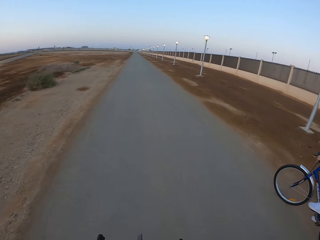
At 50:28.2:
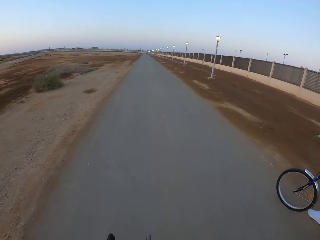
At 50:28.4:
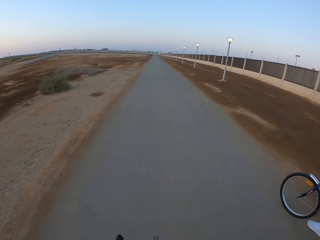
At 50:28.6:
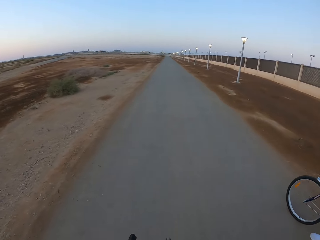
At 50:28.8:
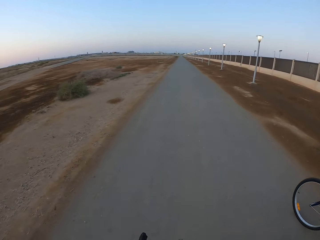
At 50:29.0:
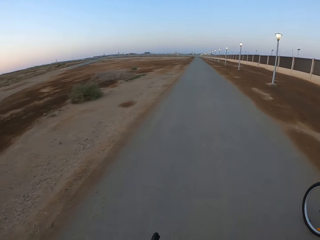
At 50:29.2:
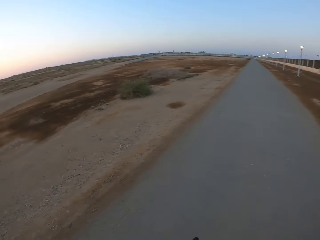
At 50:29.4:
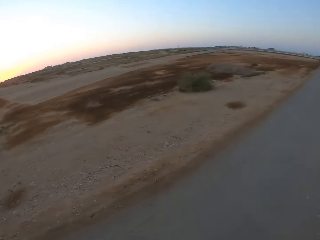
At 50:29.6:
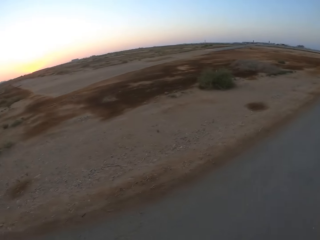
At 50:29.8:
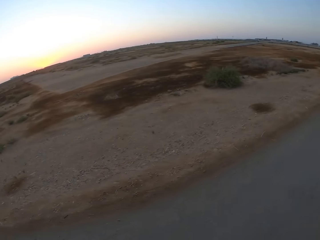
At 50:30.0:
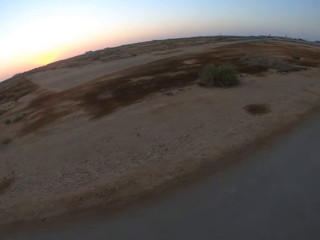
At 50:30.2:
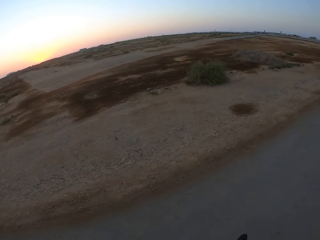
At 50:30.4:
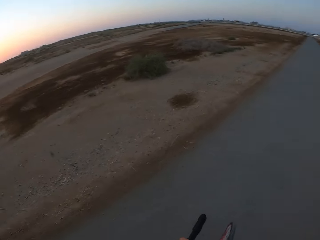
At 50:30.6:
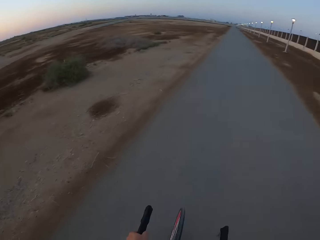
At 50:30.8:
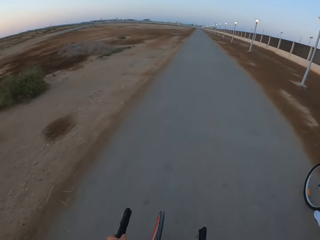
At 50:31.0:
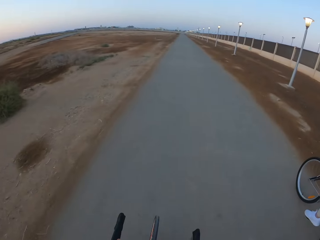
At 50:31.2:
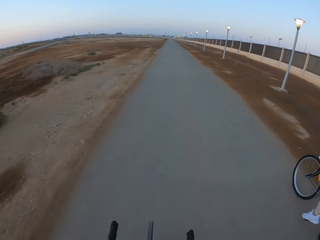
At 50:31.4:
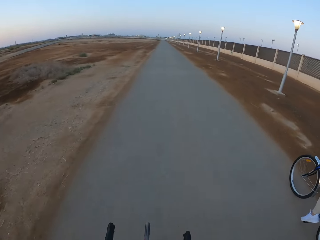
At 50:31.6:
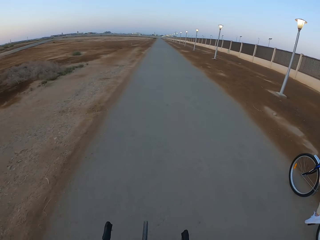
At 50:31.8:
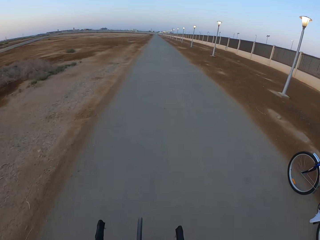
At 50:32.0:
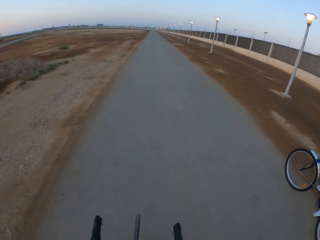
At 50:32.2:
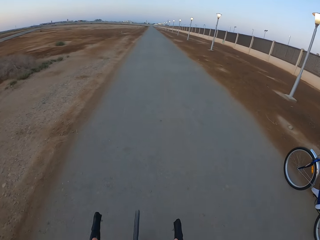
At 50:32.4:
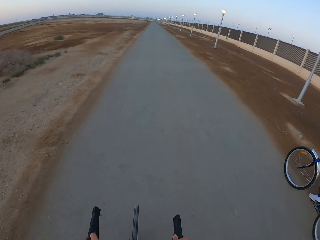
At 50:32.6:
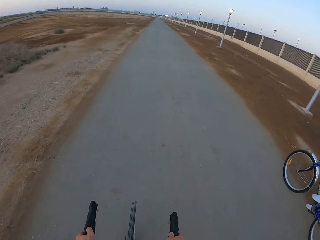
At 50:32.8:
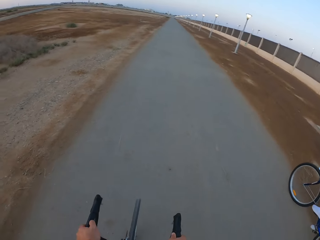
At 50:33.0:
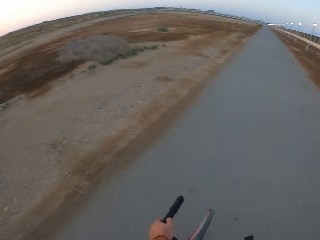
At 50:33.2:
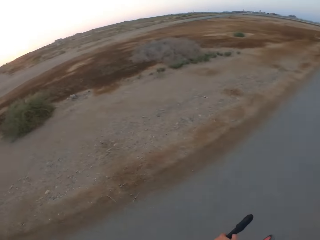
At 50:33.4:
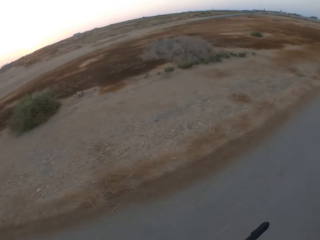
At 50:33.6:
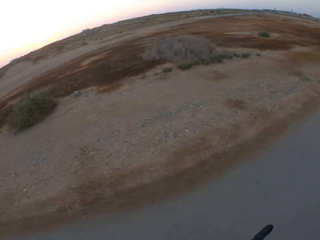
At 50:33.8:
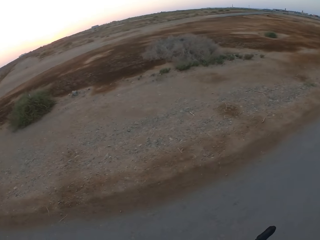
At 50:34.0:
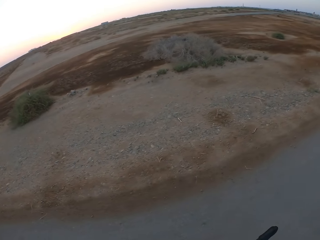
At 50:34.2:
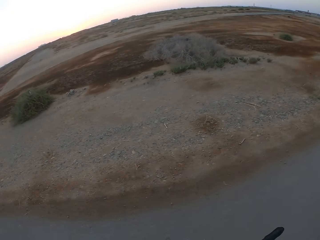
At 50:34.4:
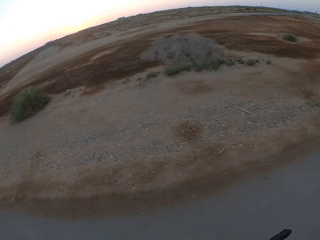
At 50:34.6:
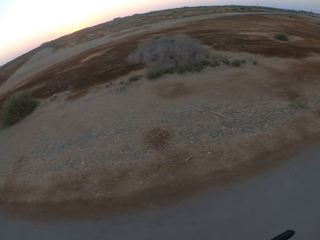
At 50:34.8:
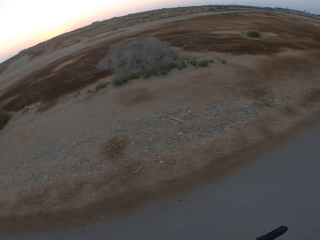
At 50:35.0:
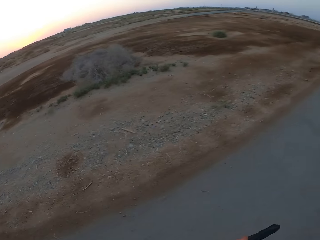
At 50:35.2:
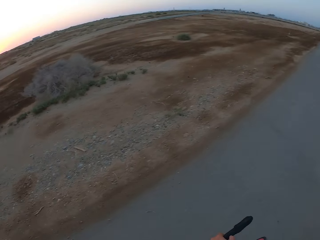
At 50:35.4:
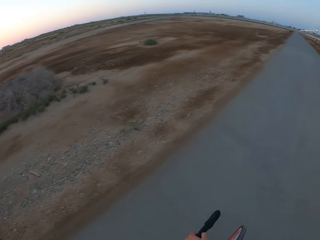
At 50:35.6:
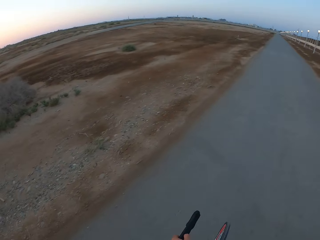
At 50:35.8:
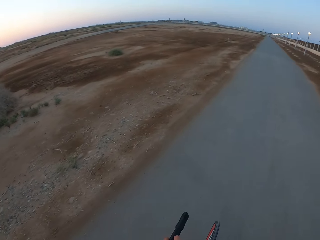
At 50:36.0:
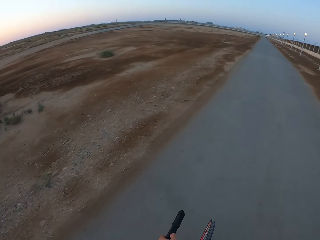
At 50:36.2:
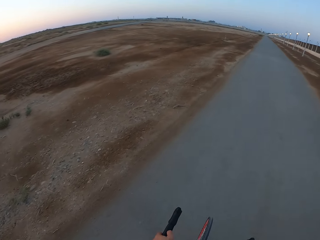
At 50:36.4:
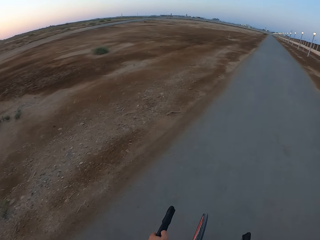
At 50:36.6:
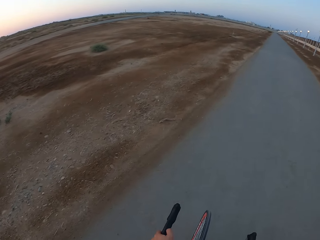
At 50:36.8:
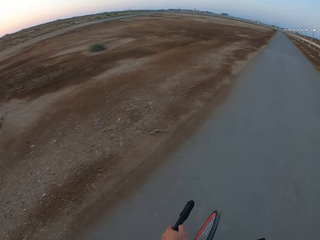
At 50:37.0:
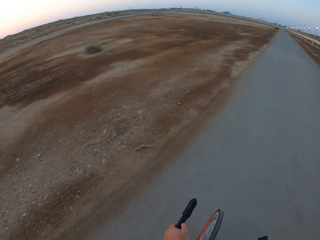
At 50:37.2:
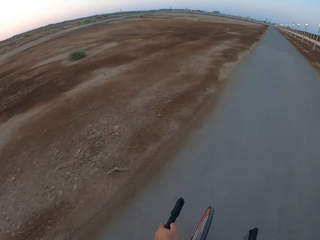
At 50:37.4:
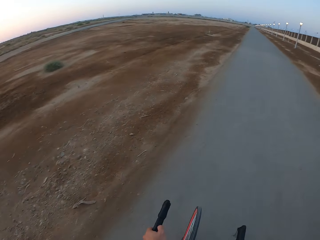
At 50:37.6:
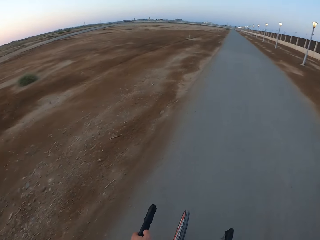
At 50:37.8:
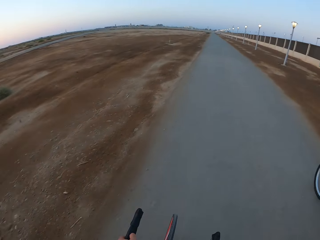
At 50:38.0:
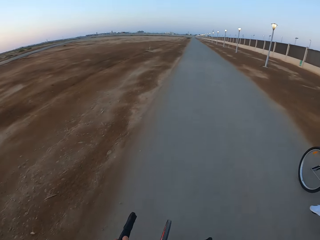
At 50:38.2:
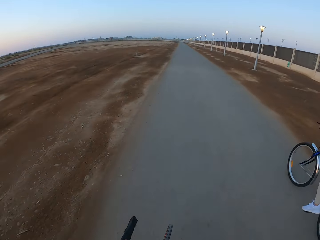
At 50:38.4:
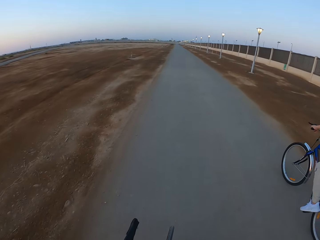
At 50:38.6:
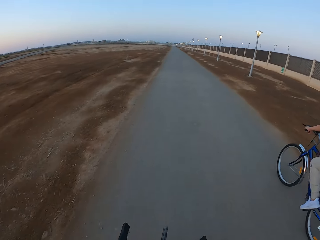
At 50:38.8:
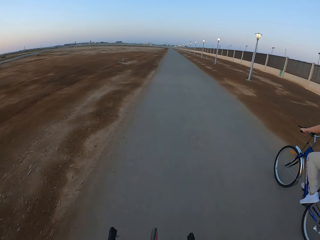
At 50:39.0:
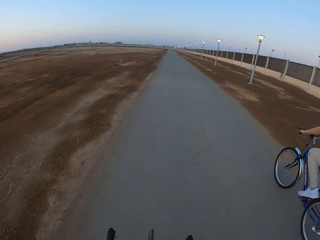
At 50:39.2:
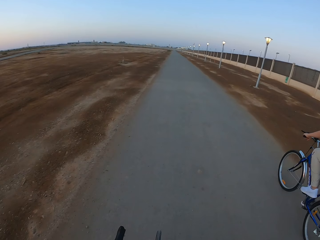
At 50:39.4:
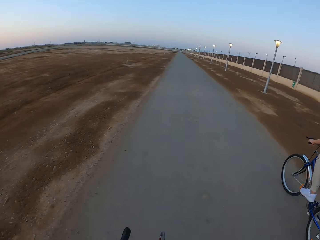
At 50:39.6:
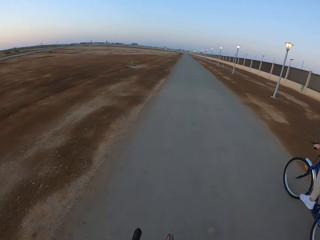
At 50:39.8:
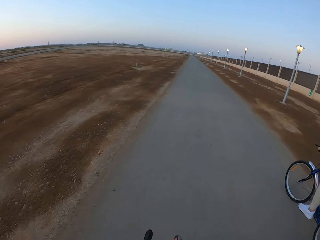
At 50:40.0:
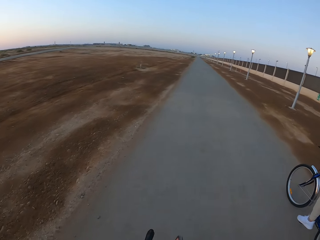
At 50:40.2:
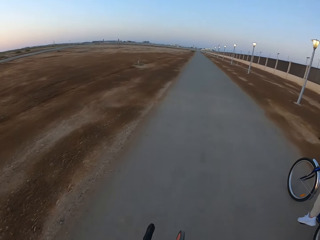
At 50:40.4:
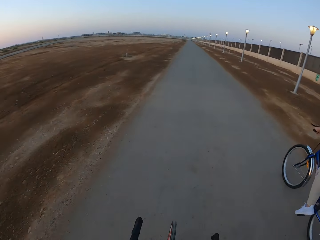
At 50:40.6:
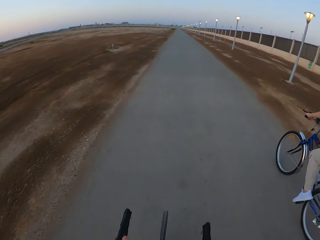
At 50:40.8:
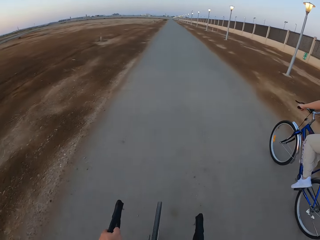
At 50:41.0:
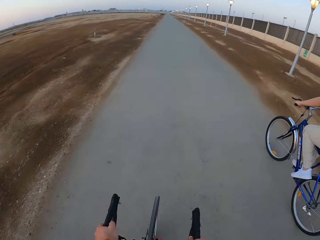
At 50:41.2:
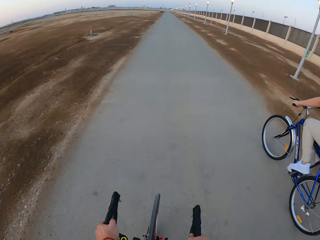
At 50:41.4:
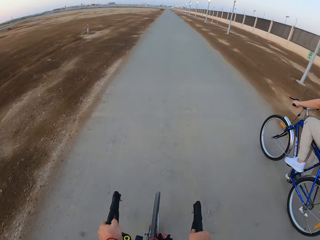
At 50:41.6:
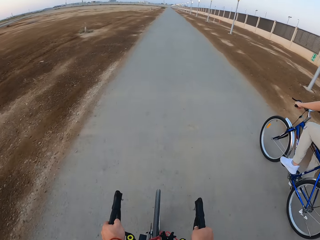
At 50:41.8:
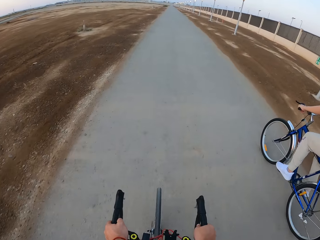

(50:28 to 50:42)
The camera wearer looks around. They ride the bicycle. A man cycles a bicycle along the road.

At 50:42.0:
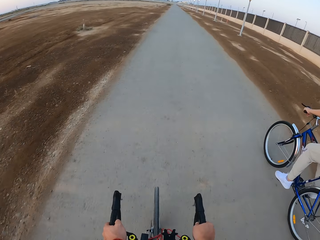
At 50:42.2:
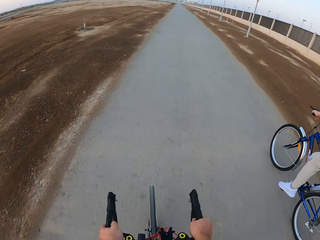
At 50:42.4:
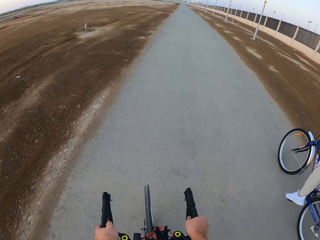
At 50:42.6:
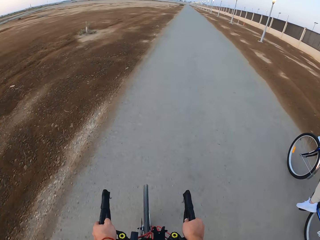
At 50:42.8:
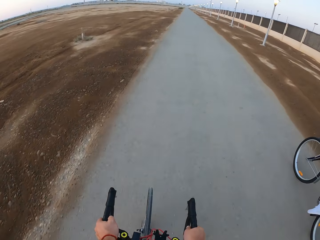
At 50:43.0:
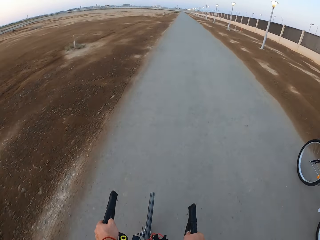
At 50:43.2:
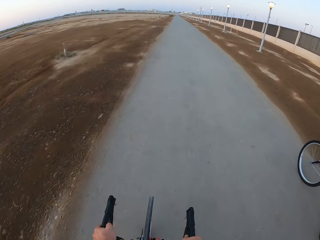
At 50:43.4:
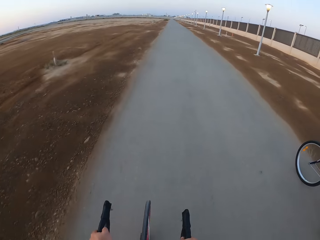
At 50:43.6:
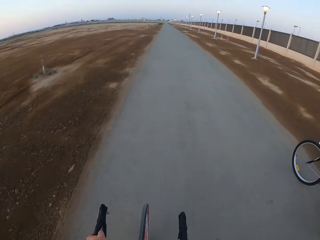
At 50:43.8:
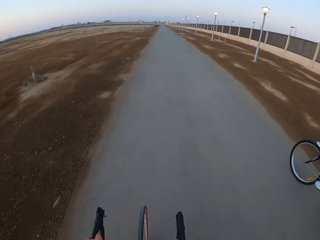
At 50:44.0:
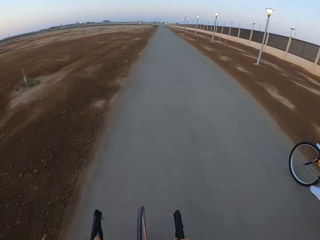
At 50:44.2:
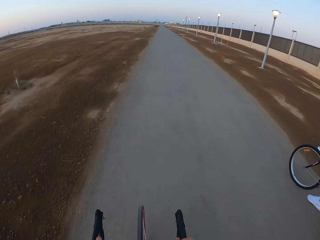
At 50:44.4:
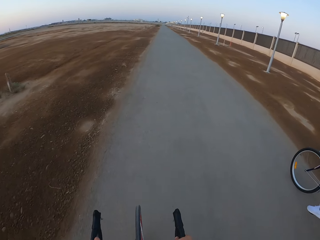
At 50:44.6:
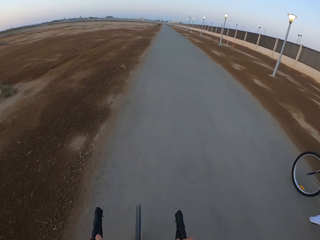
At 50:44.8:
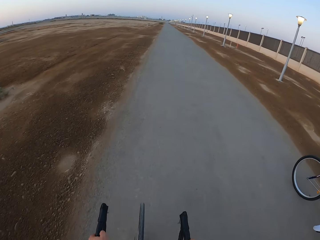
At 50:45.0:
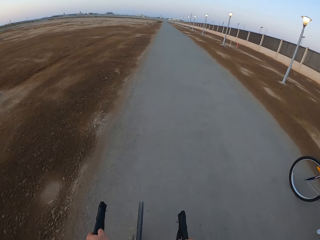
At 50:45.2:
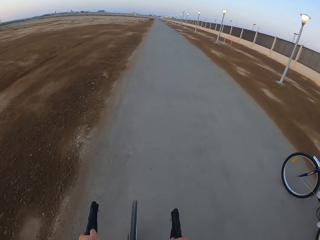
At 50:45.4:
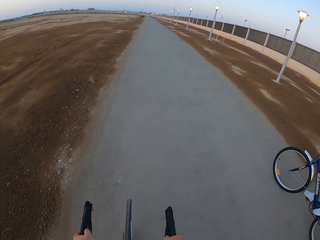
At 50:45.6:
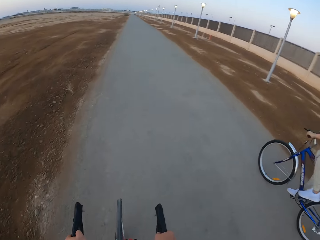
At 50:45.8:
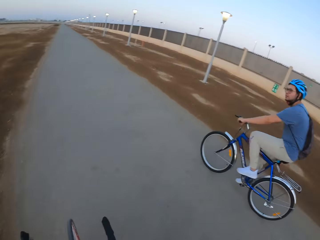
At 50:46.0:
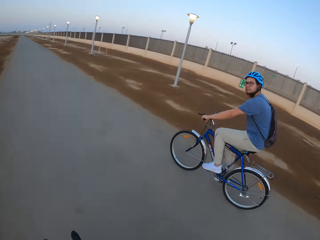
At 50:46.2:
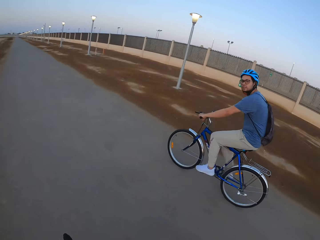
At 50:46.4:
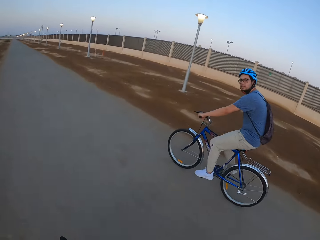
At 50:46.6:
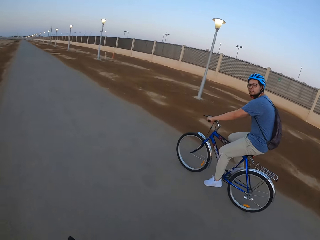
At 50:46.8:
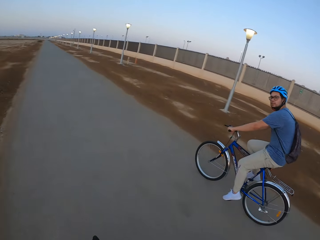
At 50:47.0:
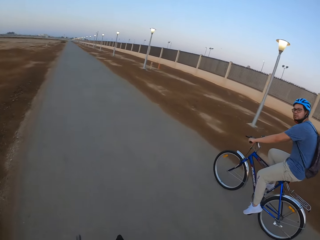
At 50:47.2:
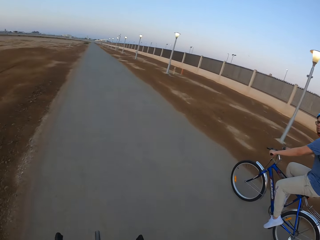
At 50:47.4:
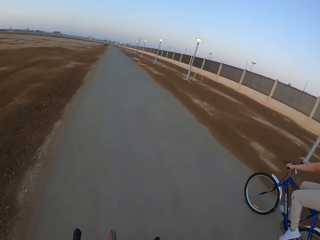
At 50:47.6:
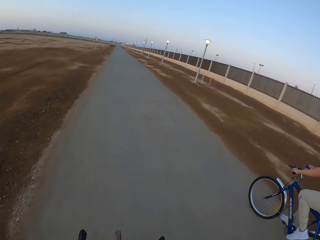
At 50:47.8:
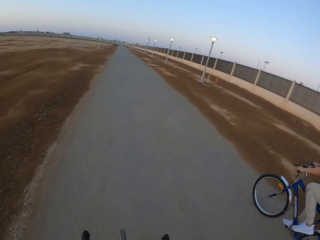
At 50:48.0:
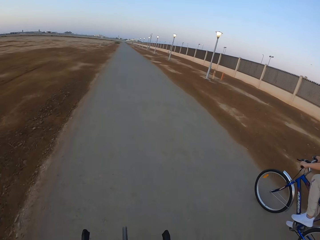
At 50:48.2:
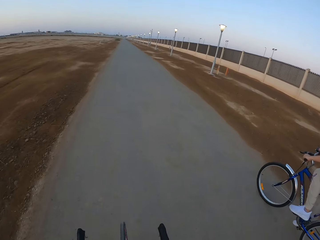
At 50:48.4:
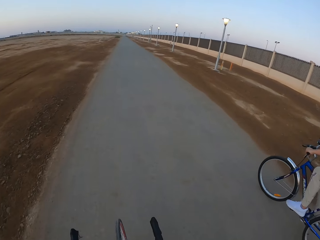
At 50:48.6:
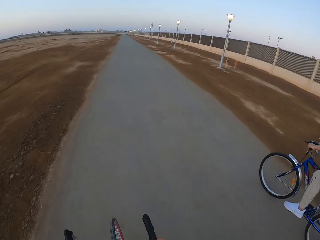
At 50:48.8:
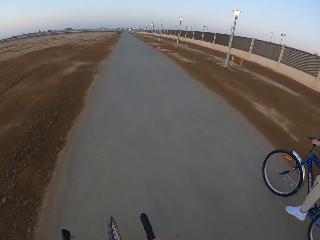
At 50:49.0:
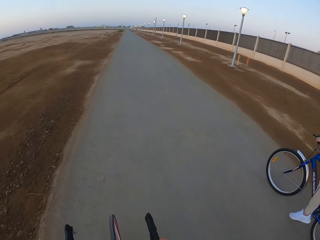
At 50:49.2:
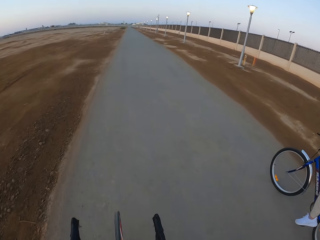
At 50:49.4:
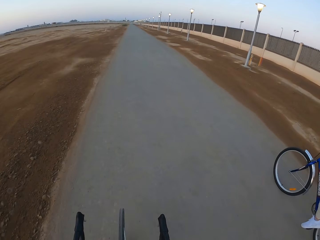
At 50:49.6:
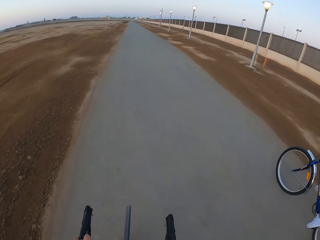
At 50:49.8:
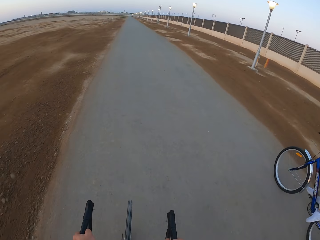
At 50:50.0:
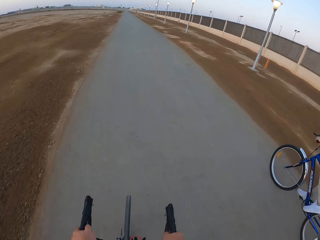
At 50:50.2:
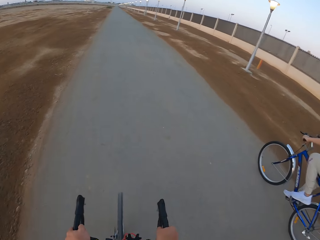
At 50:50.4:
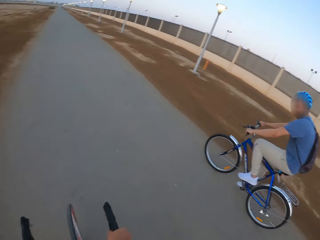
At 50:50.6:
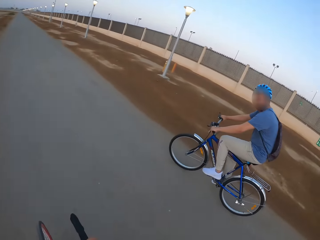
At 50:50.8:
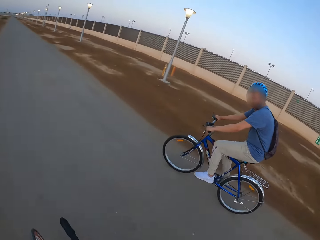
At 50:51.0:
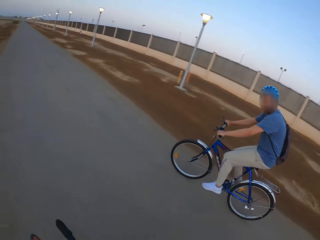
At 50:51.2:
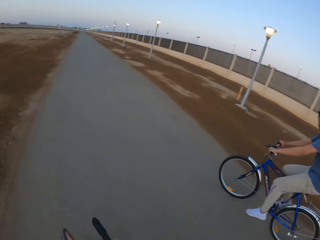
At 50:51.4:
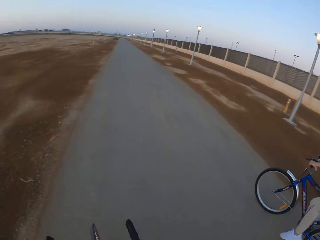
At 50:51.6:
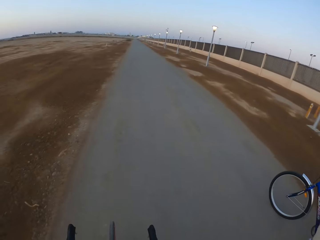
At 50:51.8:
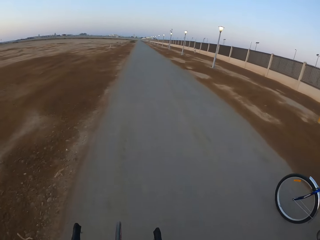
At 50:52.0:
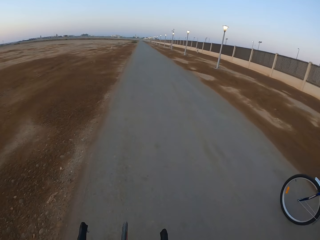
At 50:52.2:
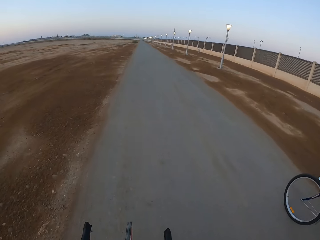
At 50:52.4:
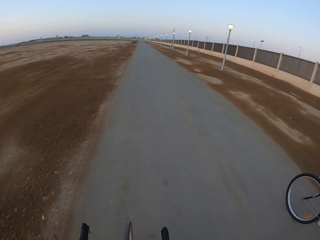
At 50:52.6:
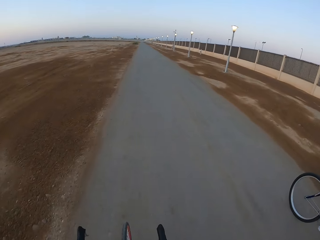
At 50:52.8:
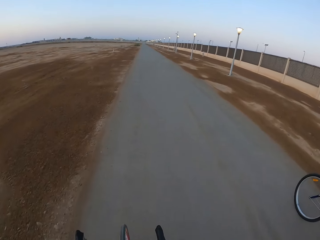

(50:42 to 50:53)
The camera wearer rides the bicycle. A man rides the bicycle. The camera wearer rides the bicycle.
